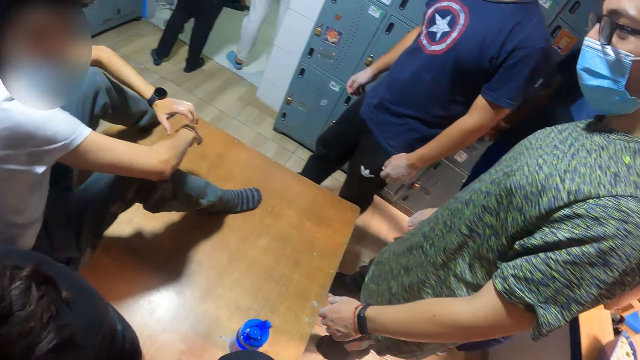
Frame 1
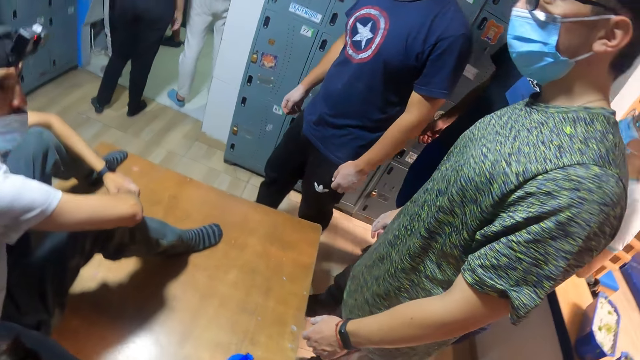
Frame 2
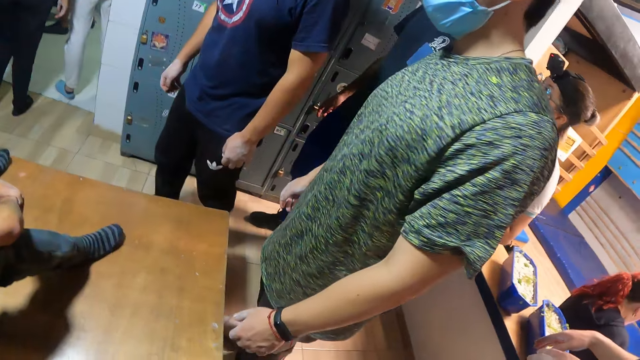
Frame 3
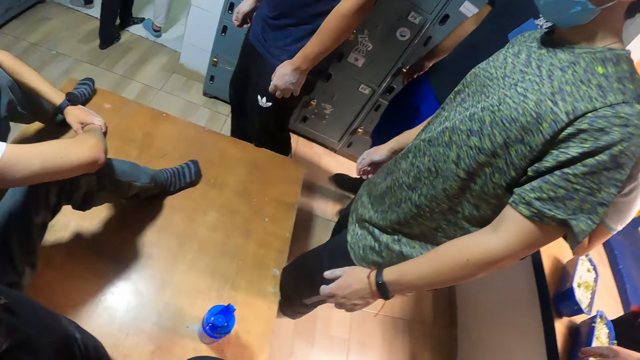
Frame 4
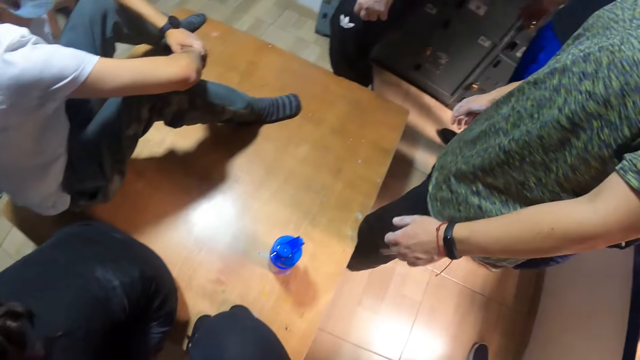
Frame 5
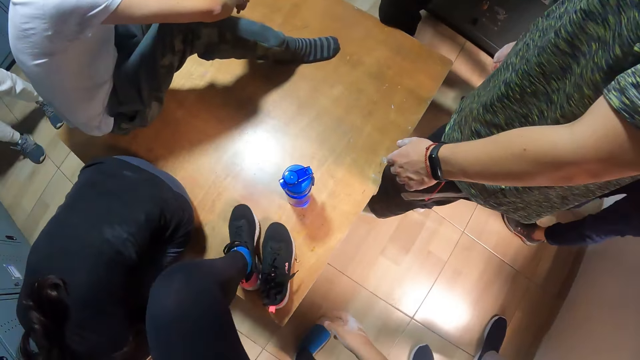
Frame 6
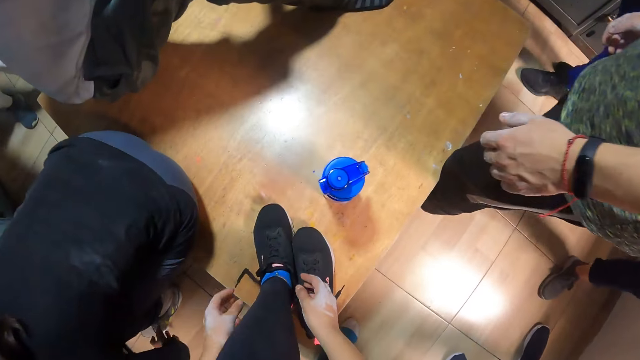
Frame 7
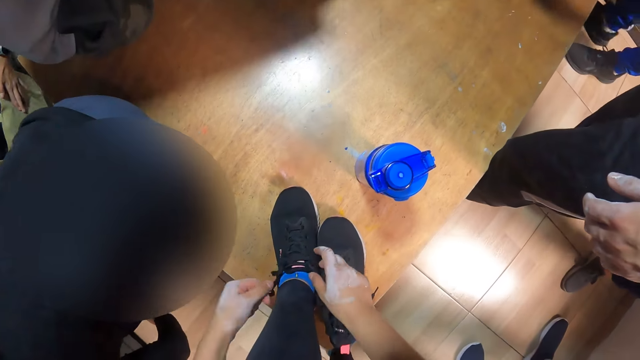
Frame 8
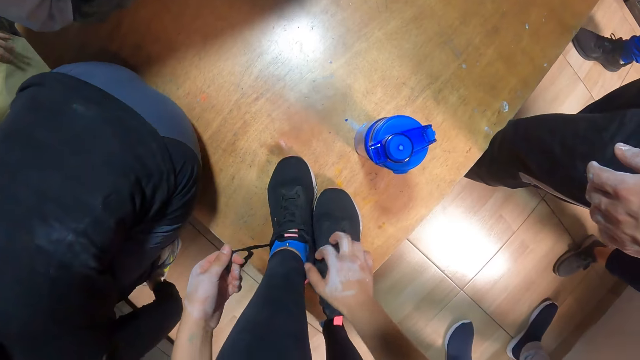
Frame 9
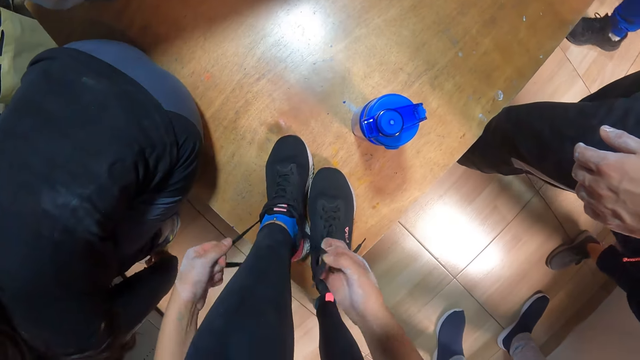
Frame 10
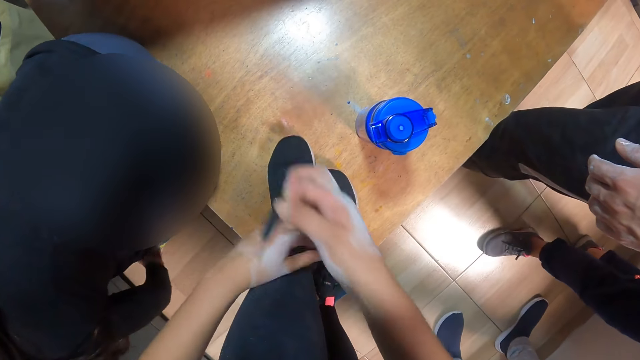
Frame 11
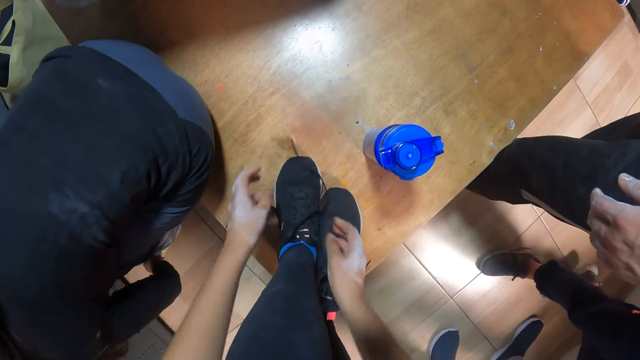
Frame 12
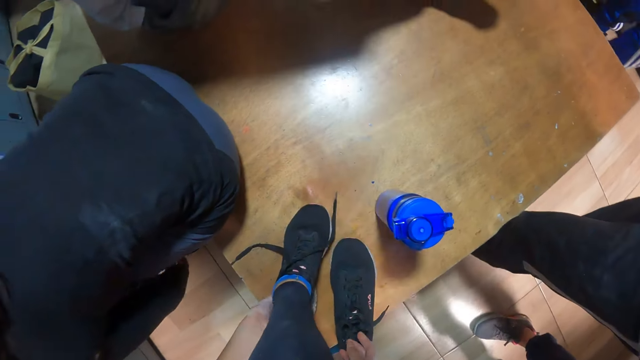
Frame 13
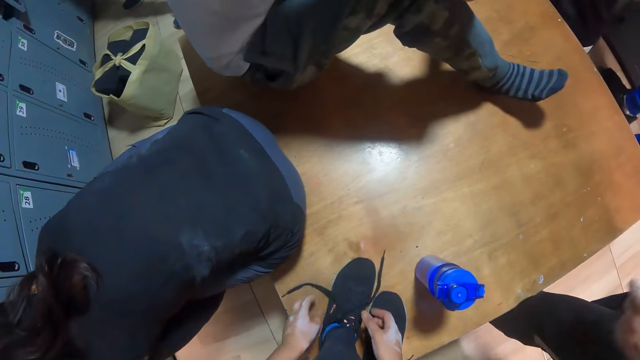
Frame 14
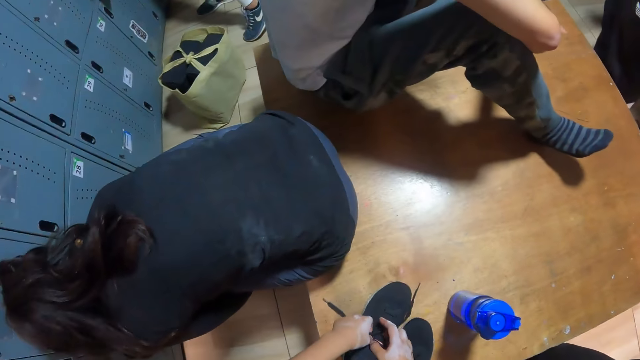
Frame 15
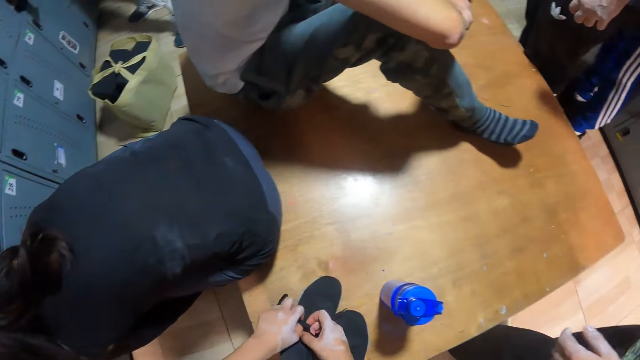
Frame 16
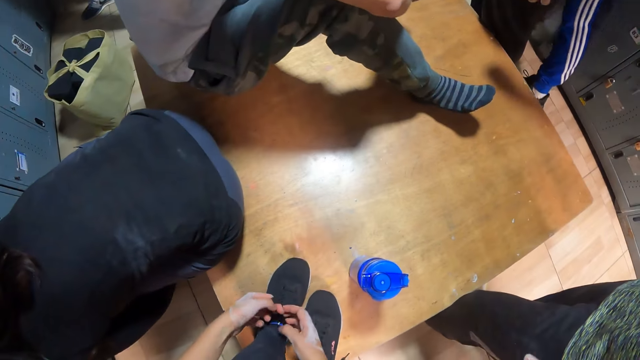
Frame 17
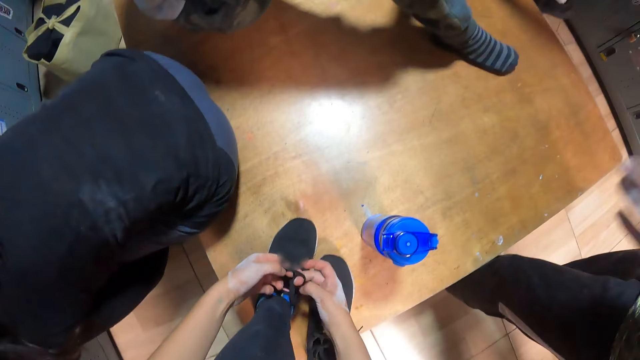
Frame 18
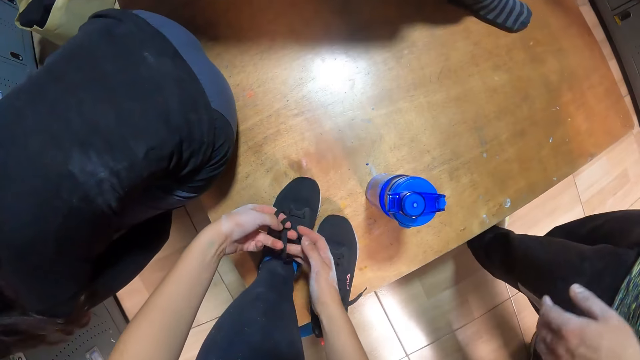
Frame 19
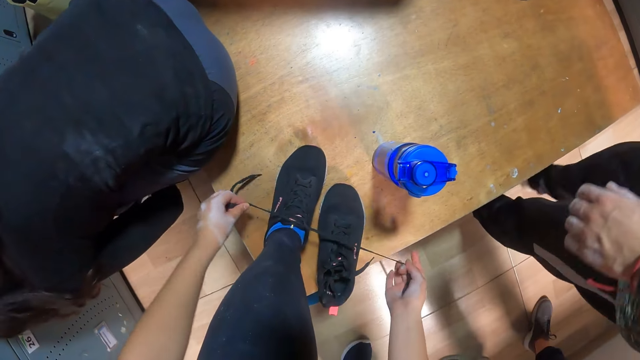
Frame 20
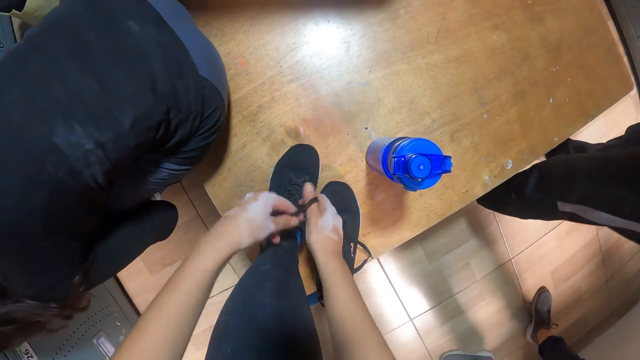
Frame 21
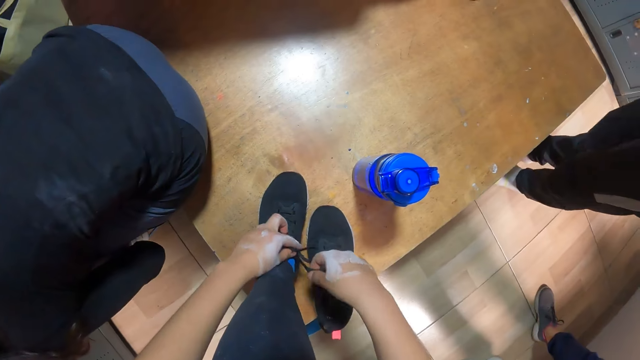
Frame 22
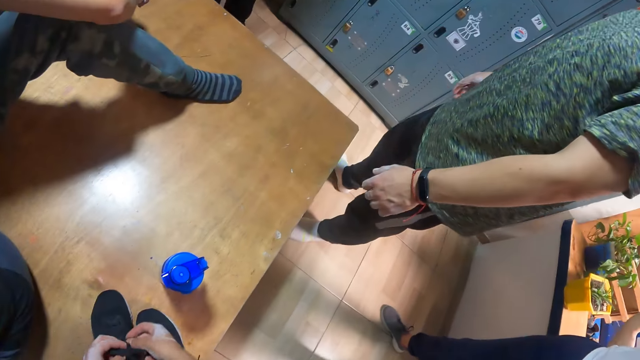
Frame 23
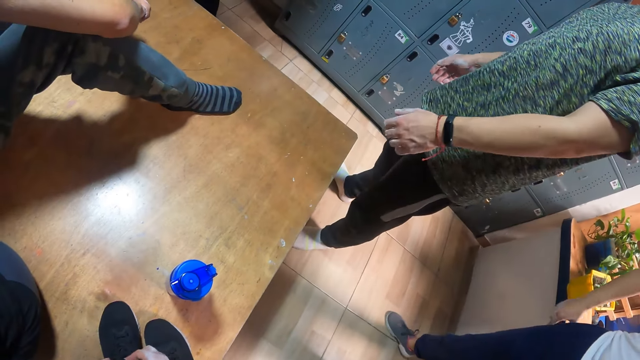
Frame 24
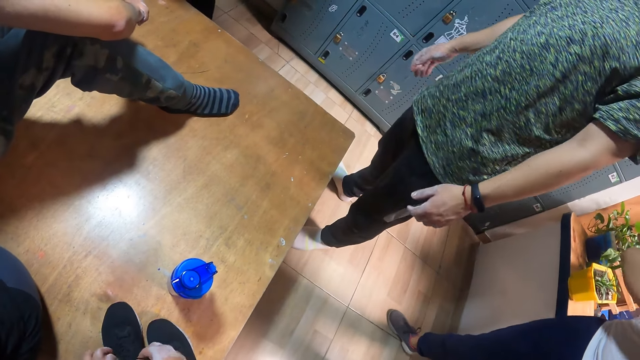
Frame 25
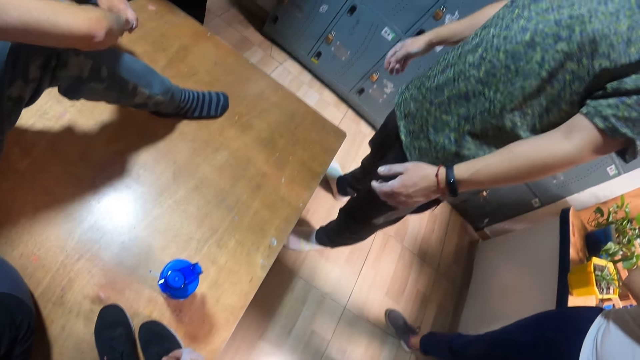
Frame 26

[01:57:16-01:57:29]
A man moves his body. The camera wearer moves her leg on the bench. She holds a lace on the shoe in her left leg with her left hand. She holds a lace on the shoe in her left leg with her right hand. She ties her shoe laces. She pulls the lace in her left hand. She pulls the lace in her right hand. She drops the shoe lace in her left hand. She drops the shoe lace in her right hand. A woman ties her shoe laces. The camera wearer moves a shoe on the bench with her right hand. She adjusts the shoe in her left leg with her left hand. She ties the lace of the shoe in her left leg with both hands. The man moves around the bench. The camera wearer ties her shoe laces.

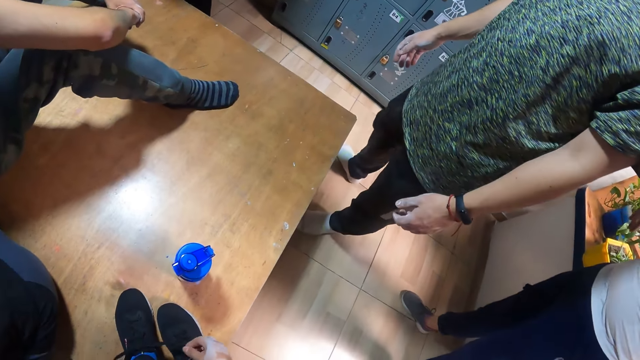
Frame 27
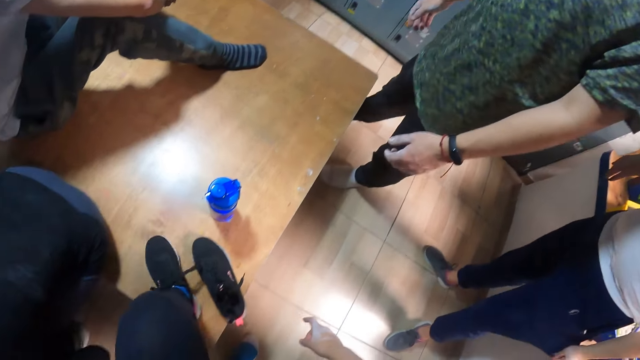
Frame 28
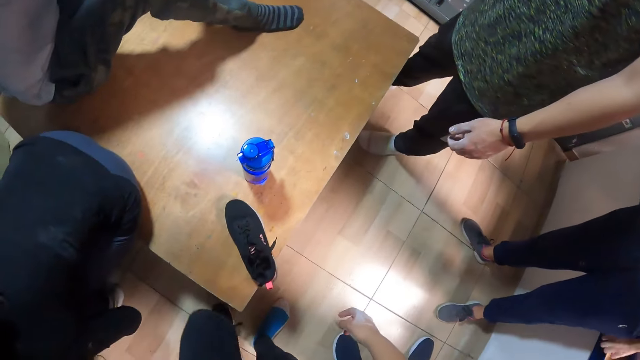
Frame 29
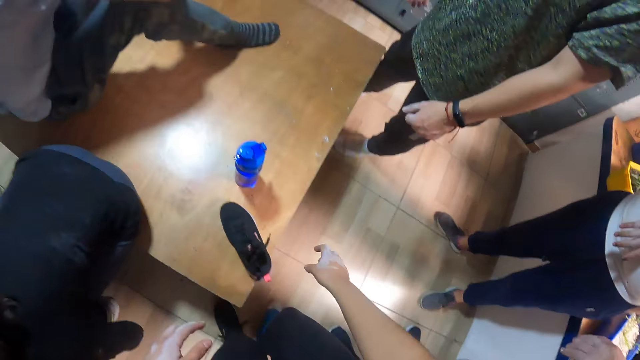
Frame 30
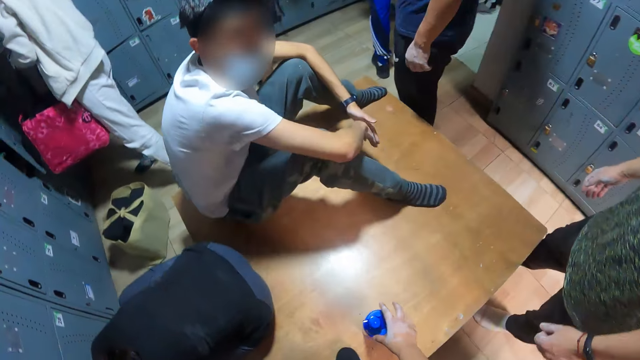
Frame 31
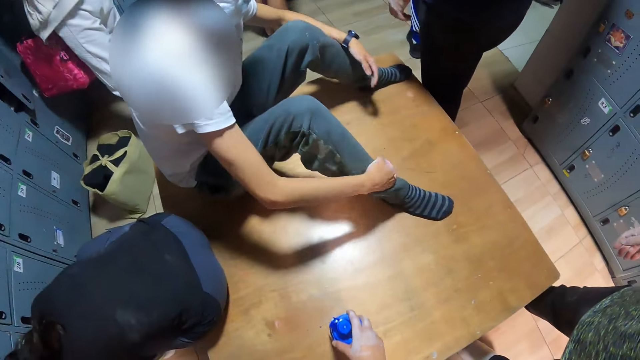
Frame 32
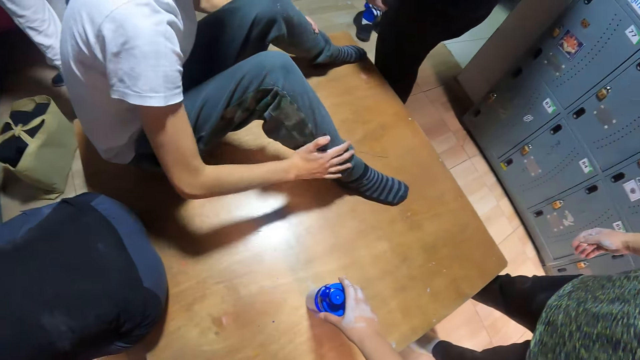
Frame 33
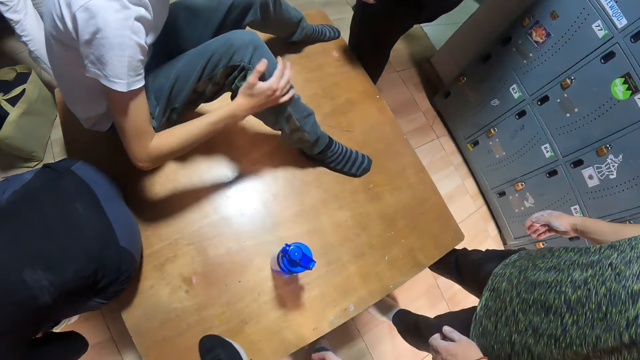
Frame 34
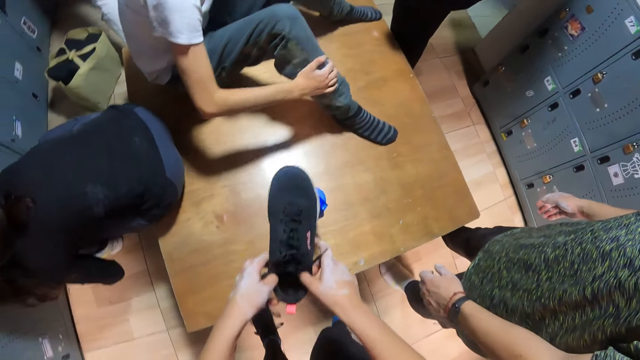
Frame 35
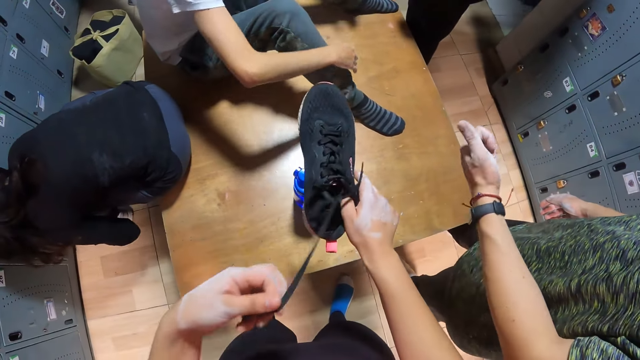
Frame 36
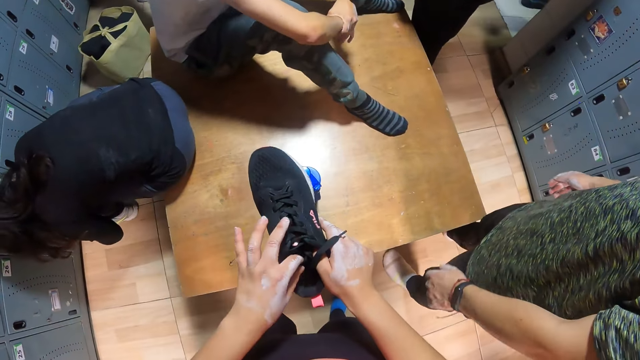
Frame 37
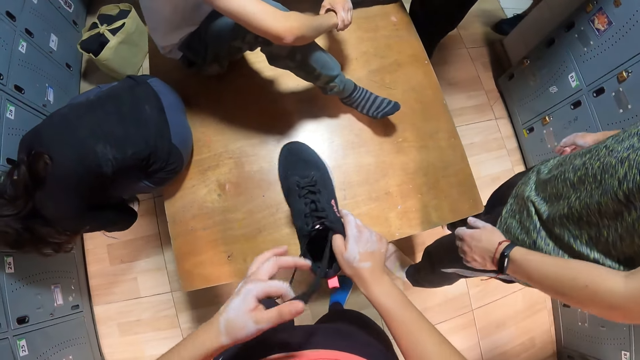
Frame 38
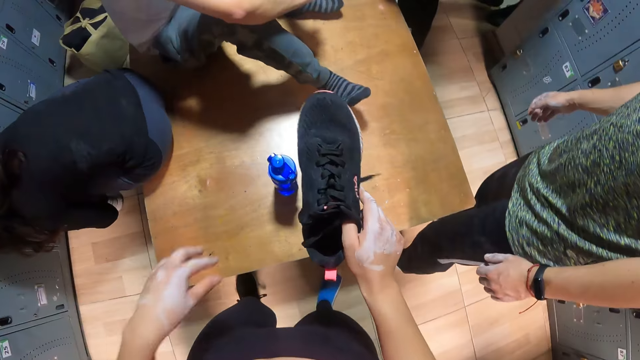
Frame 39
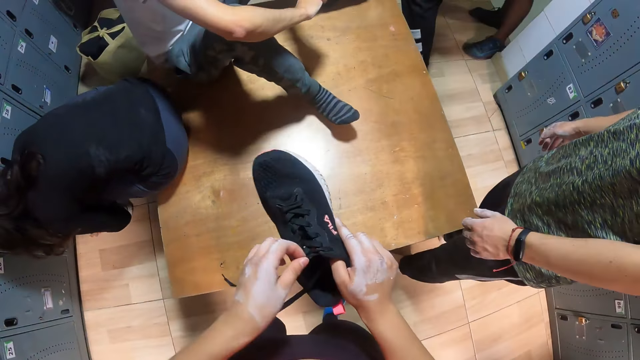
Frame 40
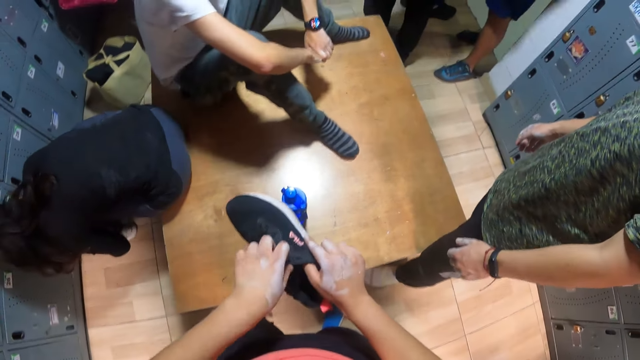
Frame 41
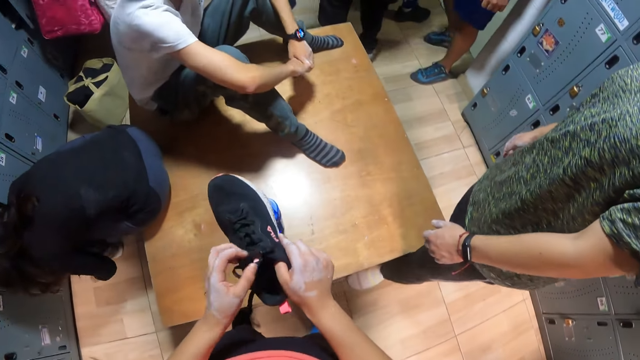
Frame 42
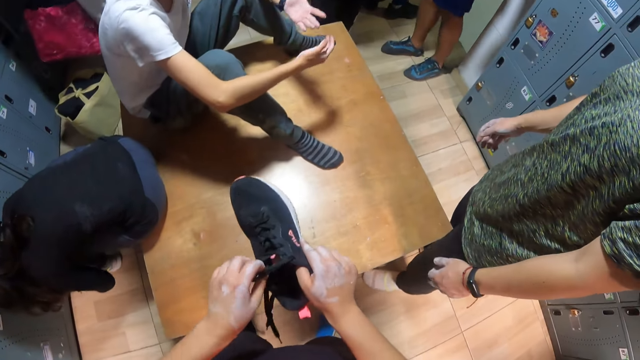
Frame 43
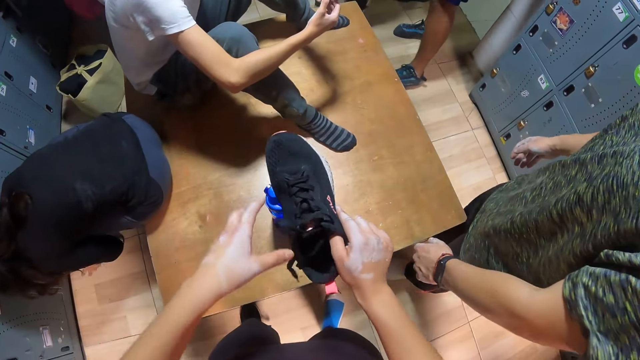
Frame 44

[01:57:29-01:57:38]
The camera wearer moves her right leg from the bench to the floor. She moves a water bottle on the bench with her right hand. A man rubs his hand on his sweatpants. The camera wearer picks up a right shoe from the bench with her left hand. She passes the shoe in her left hand to her right hand. She lifts the shoe. She loosens the lace of the shoe in her right hand with her left hand. The man touches his hands.
